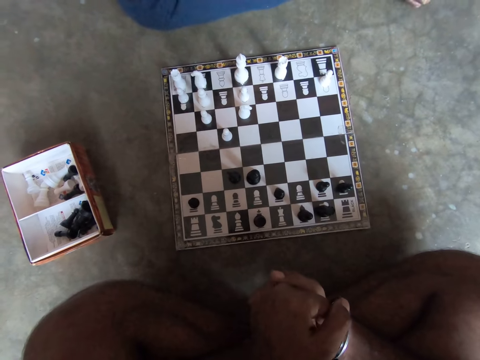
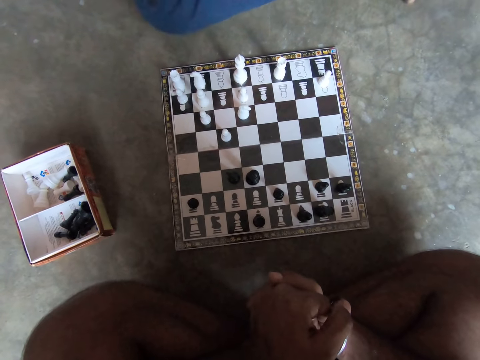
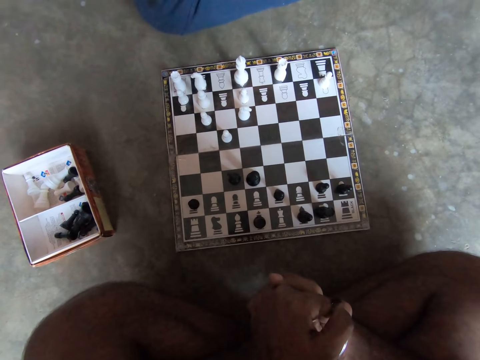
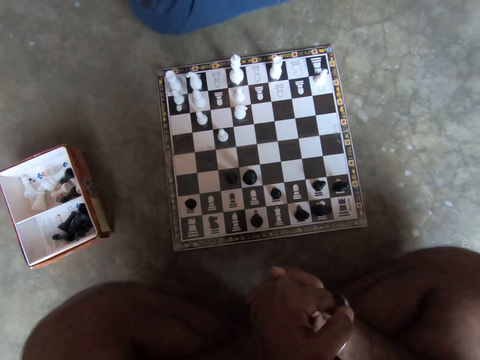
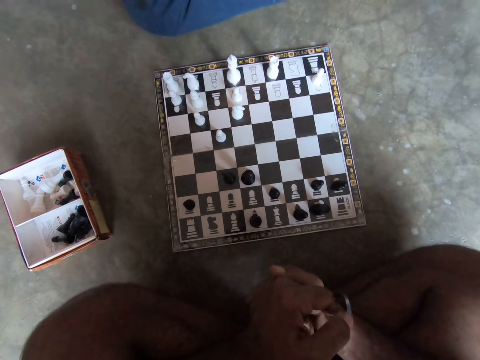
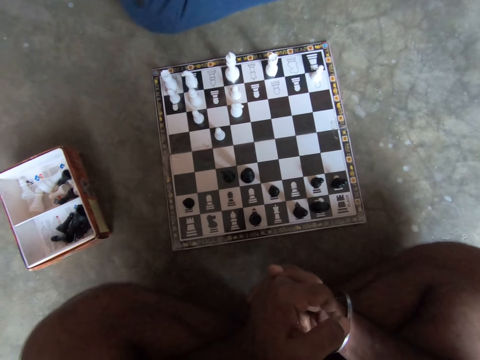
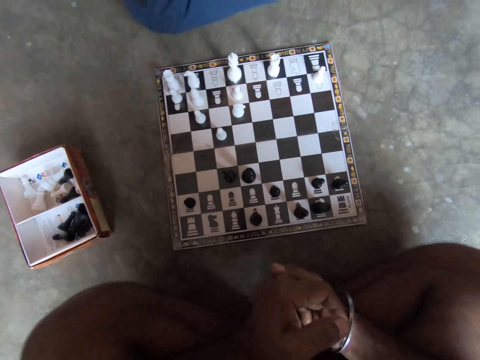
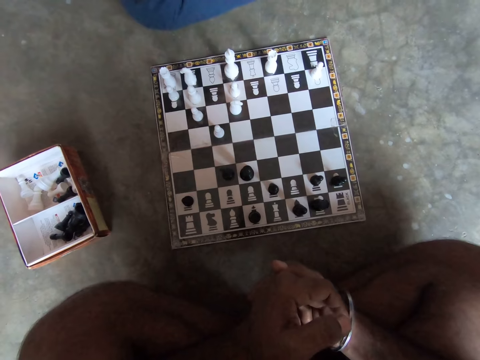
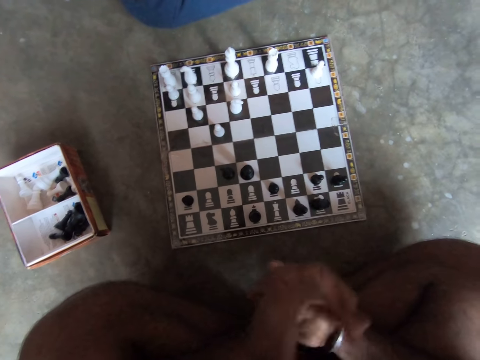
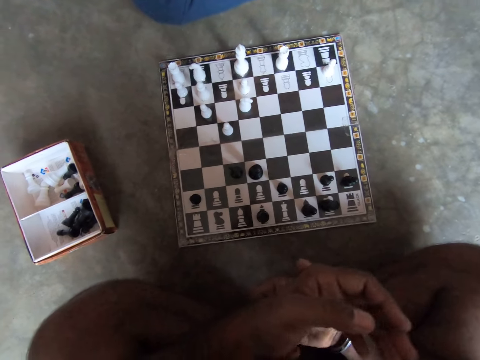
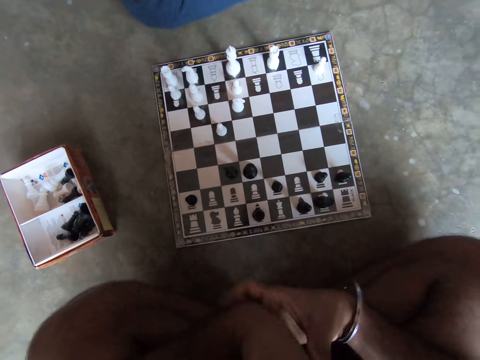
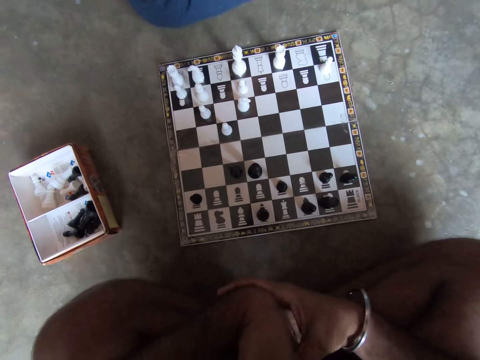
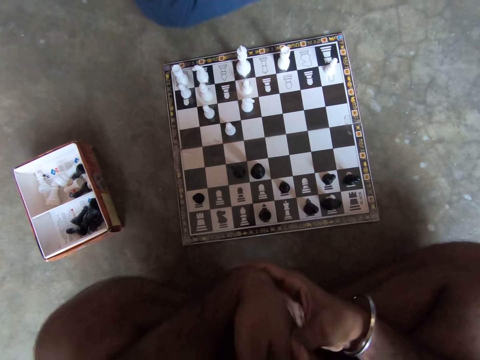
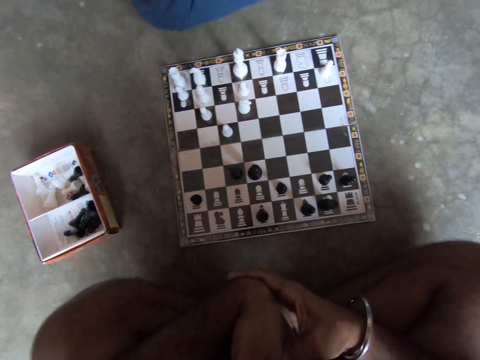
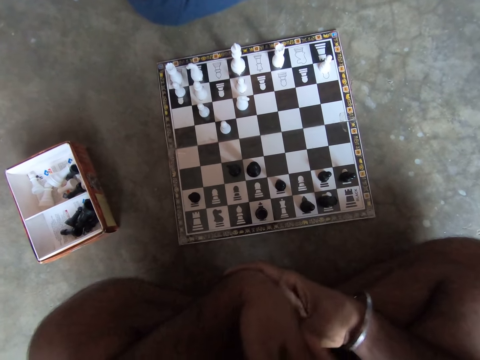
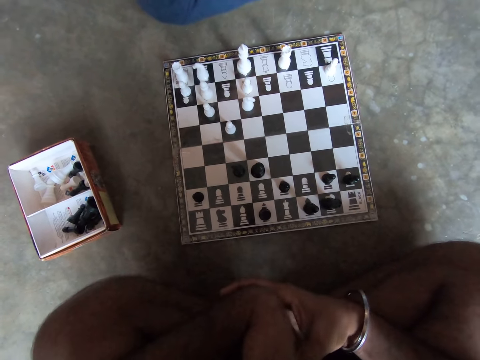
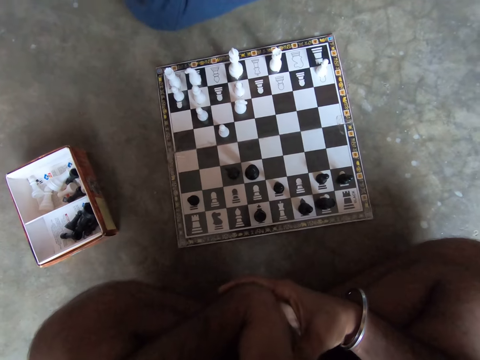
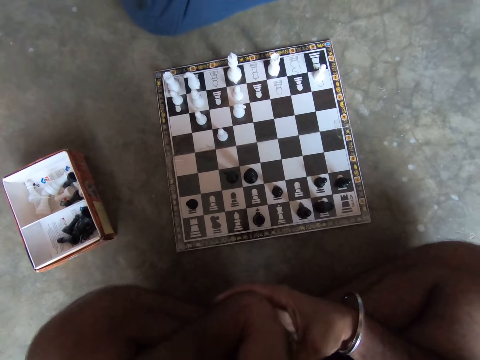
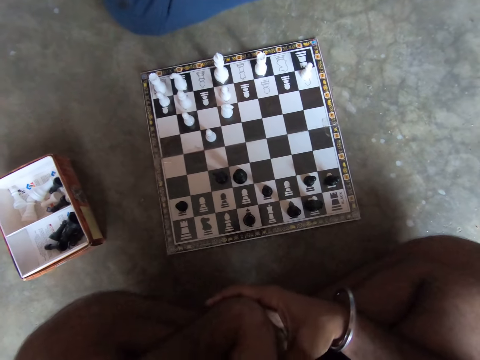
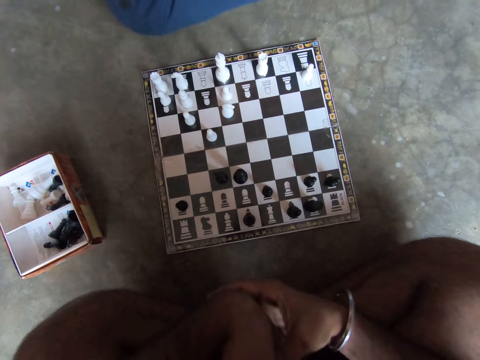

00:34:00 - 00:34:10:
The camera wearer fidgets with his hands.

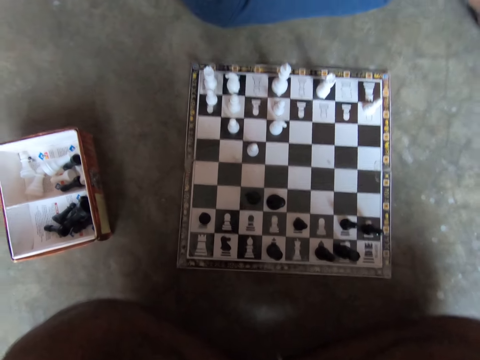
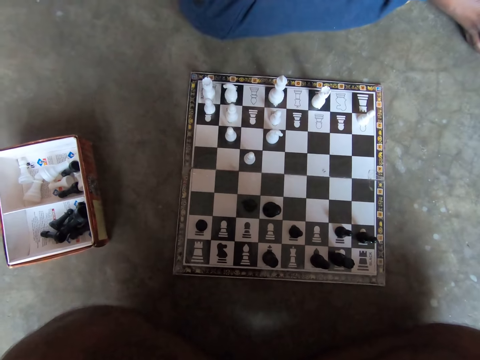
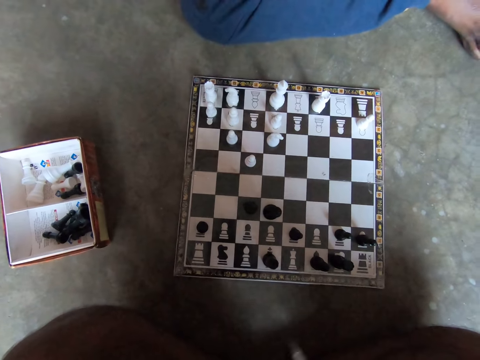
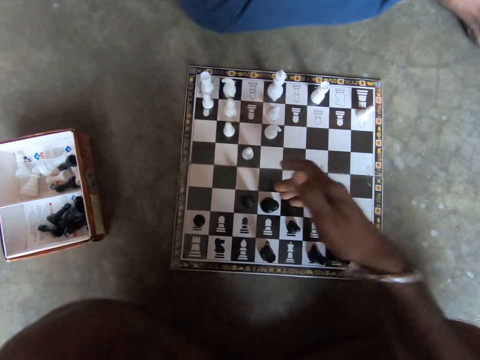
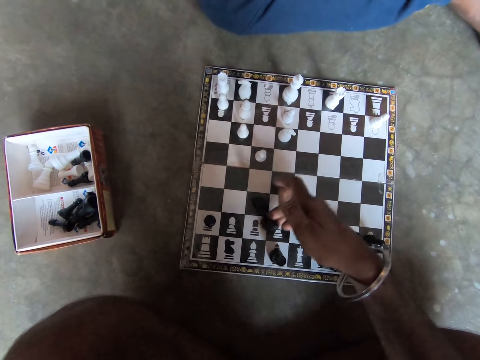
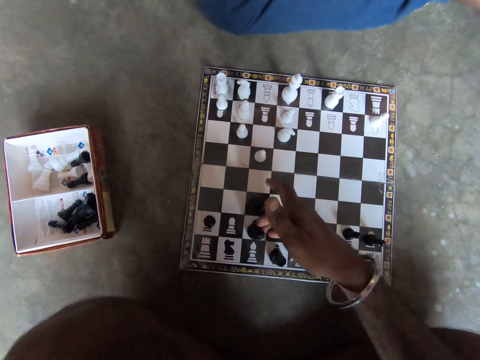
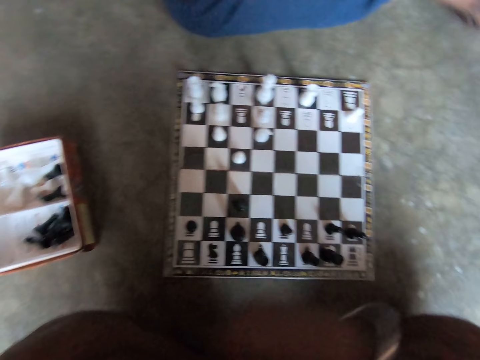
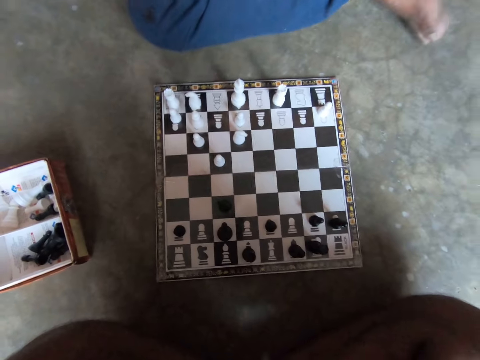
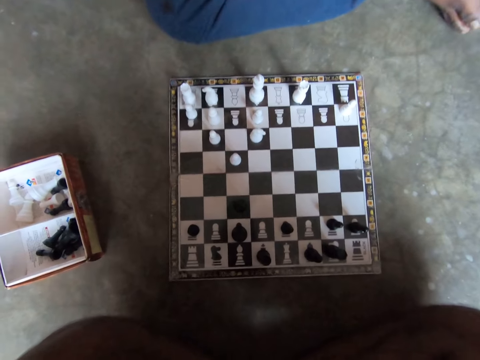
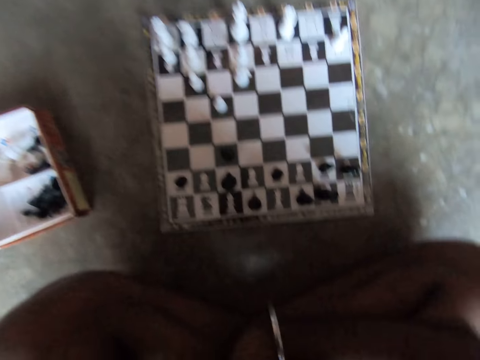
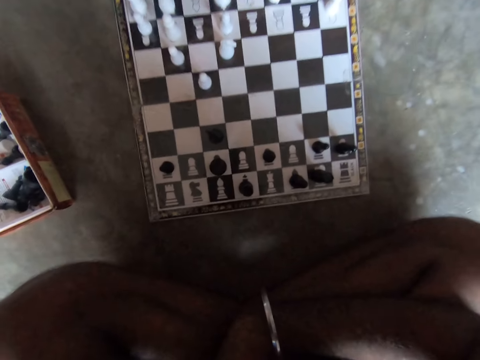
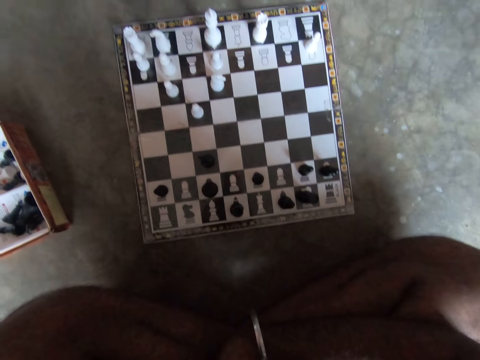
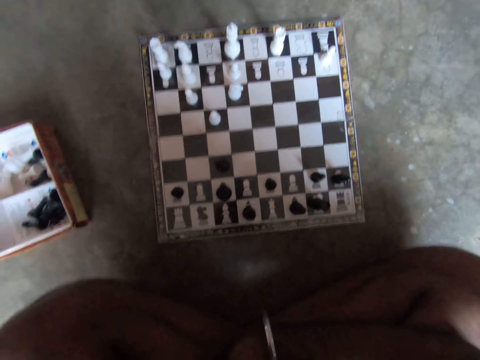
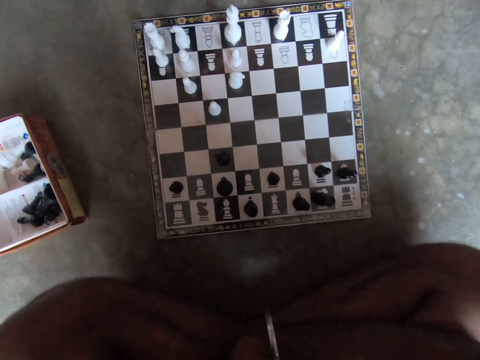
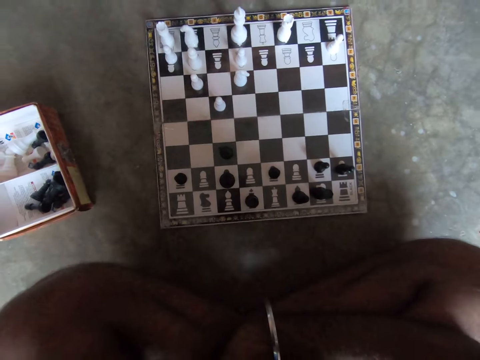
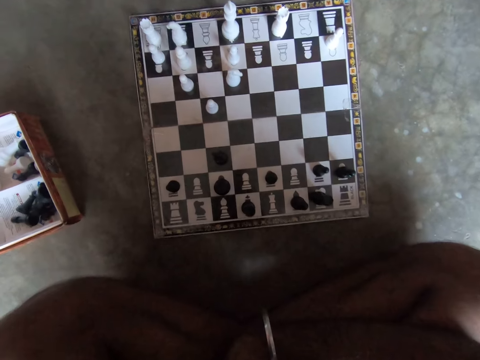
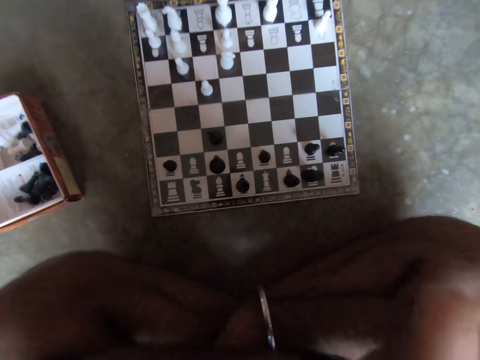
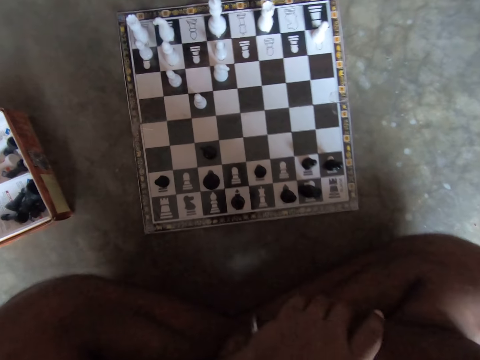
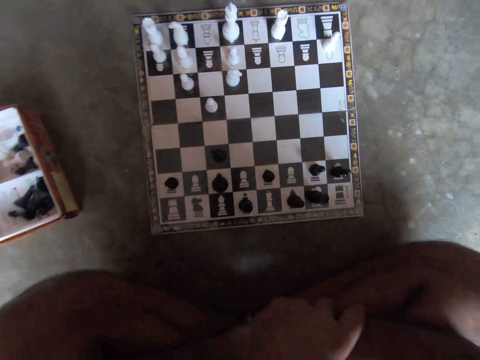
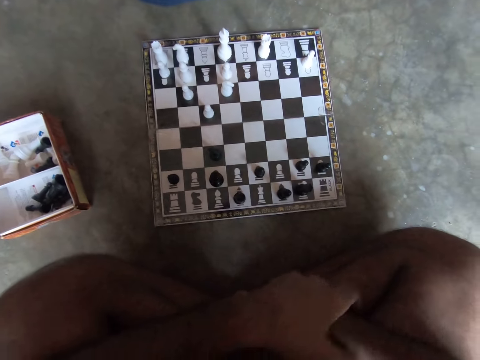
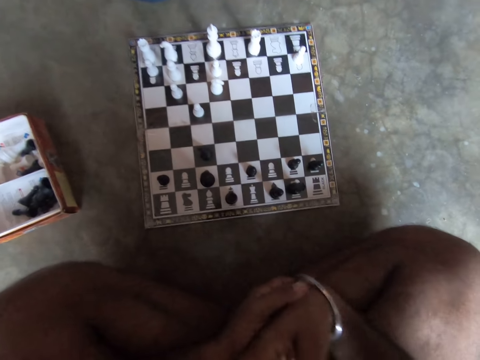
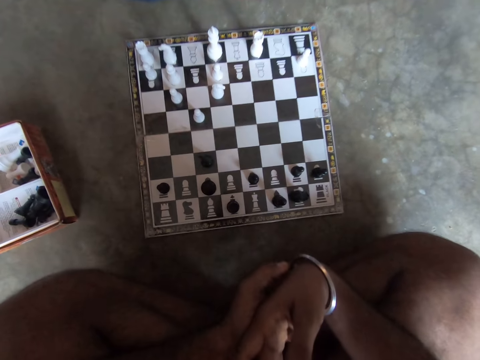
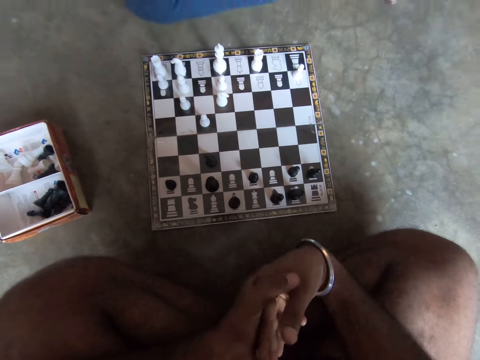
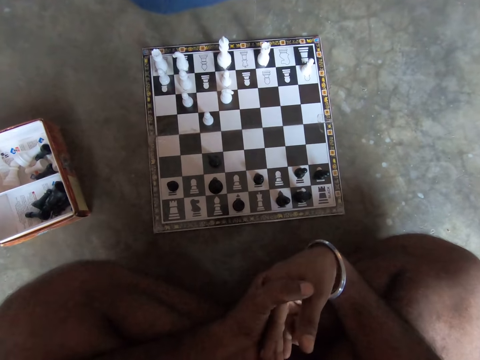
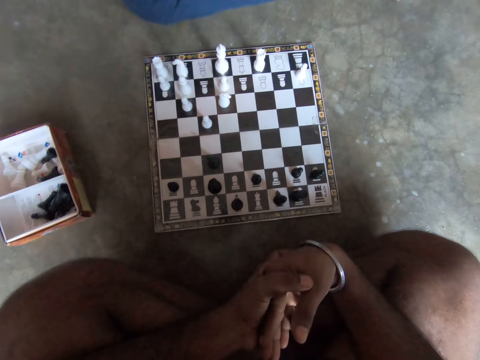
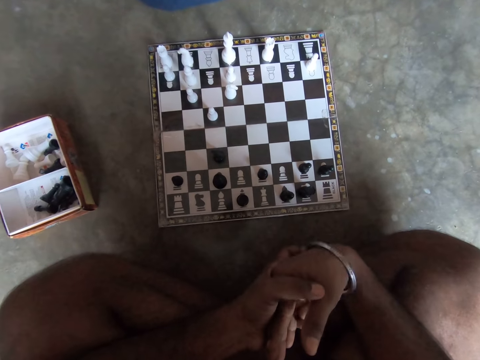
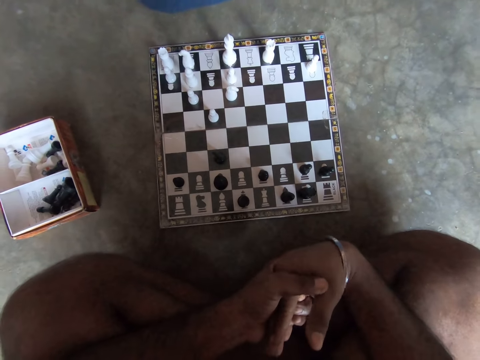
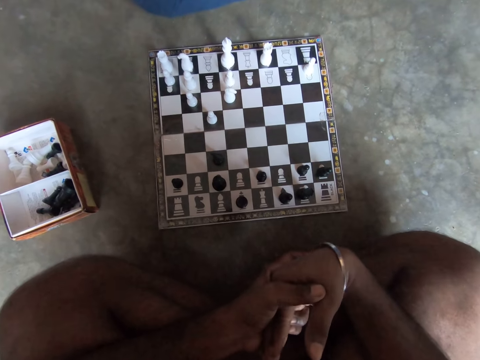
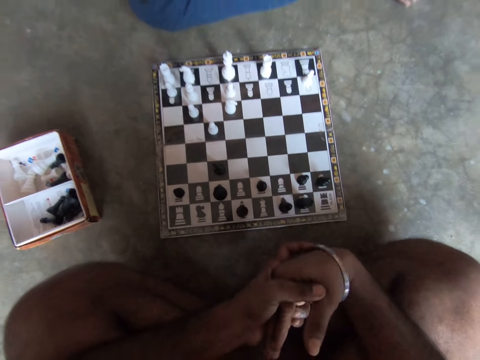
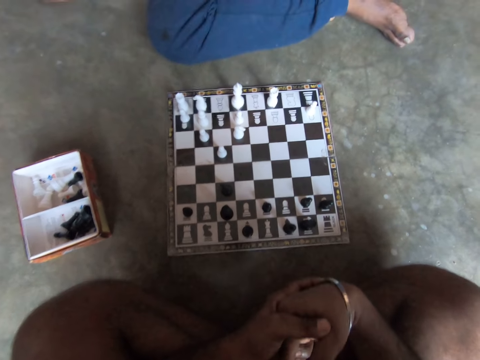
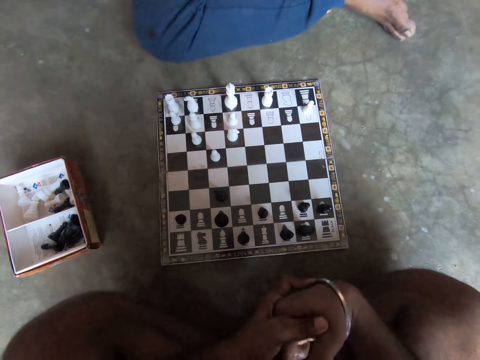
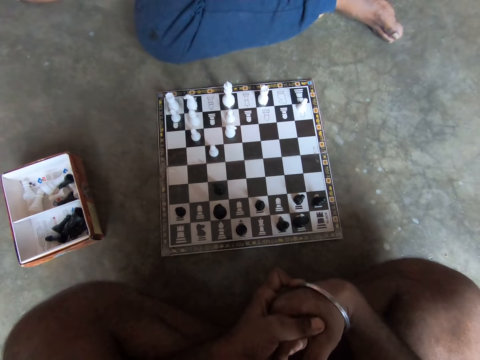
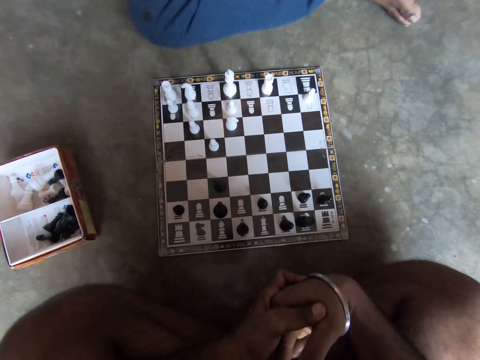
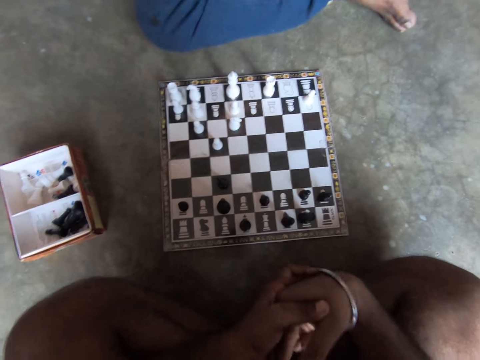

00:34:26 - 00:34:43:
The camera wearer plays a chess piece on the chessboard with his right hand. He folds his hands on his lap. He fumbles a bangle on his right wrist with his left hand.
